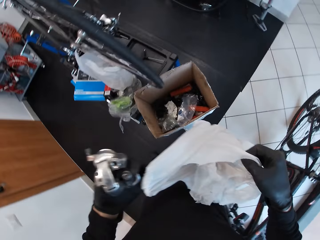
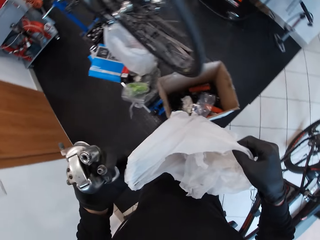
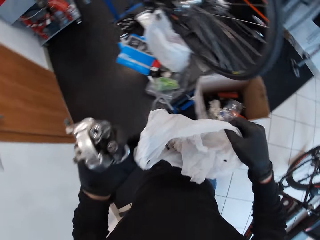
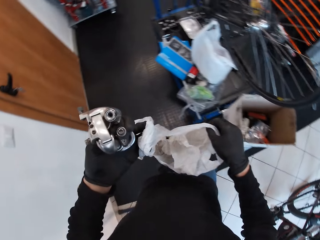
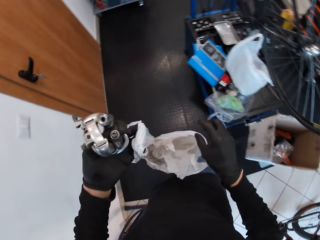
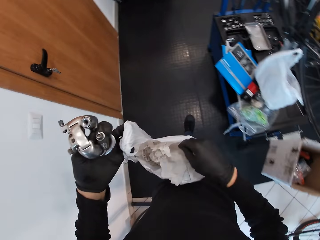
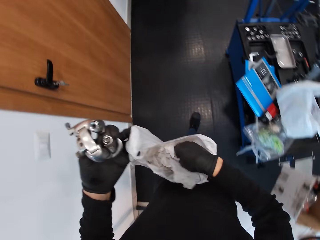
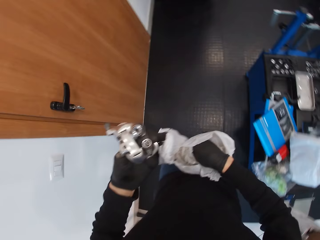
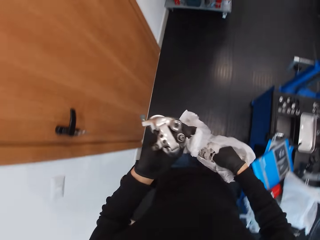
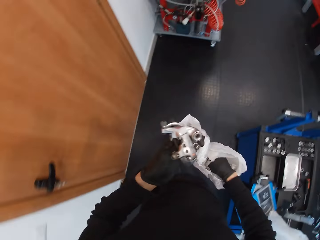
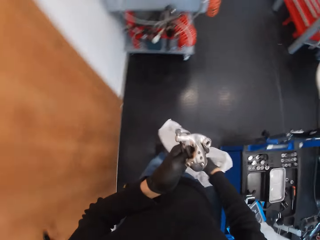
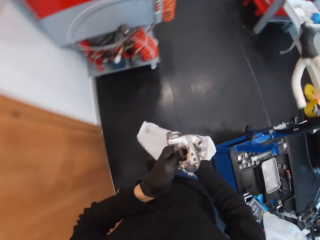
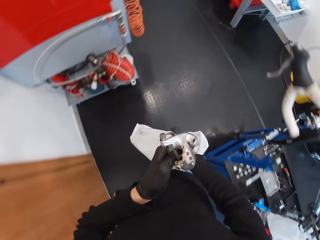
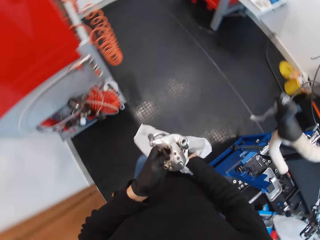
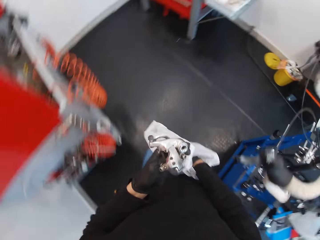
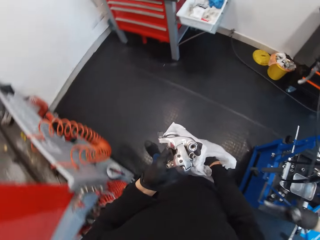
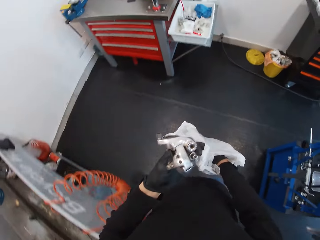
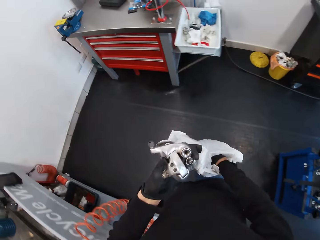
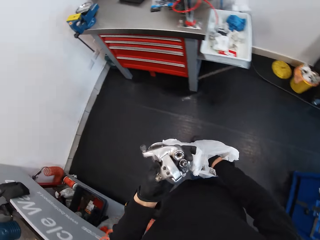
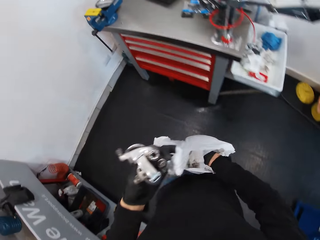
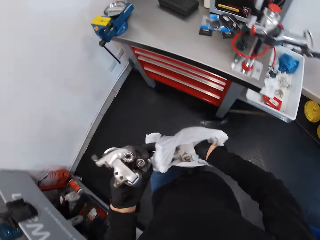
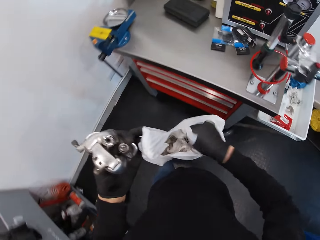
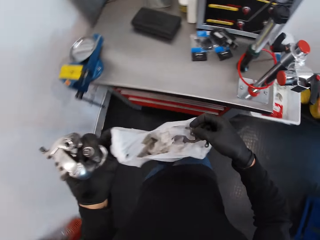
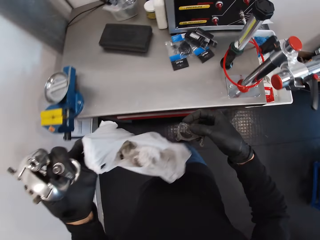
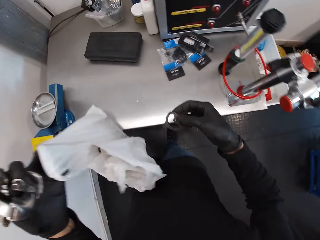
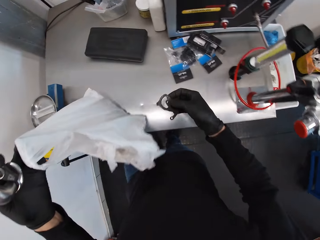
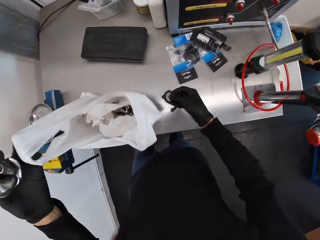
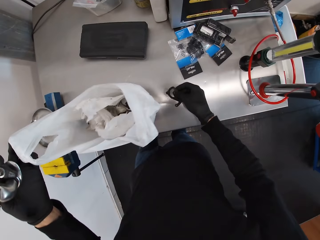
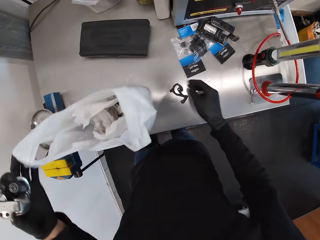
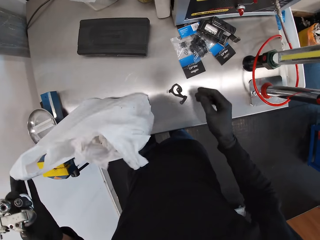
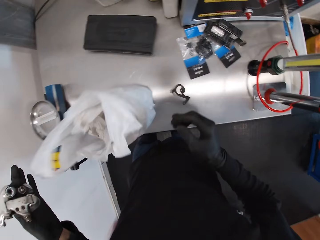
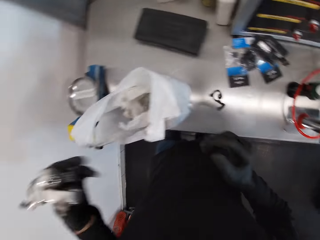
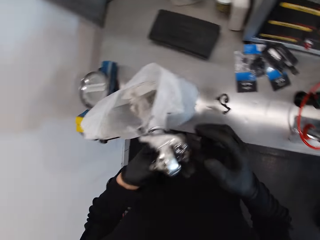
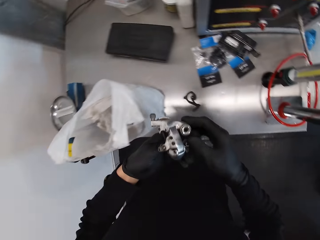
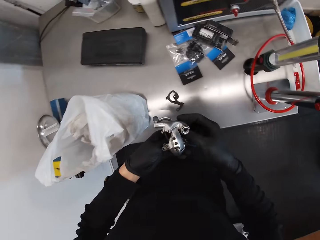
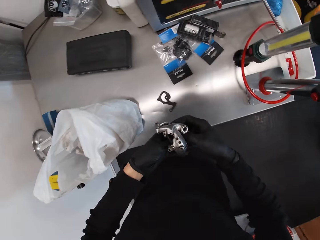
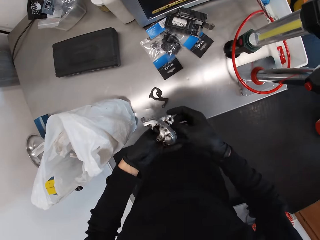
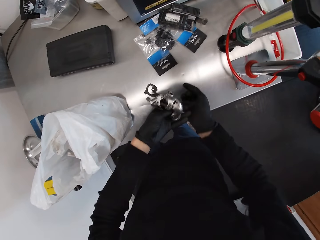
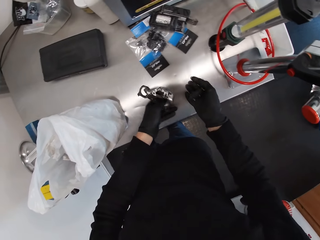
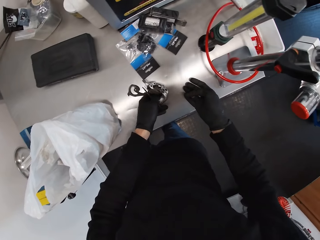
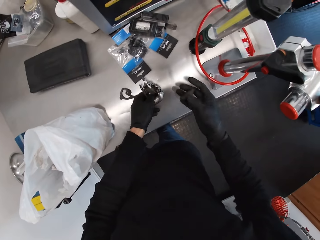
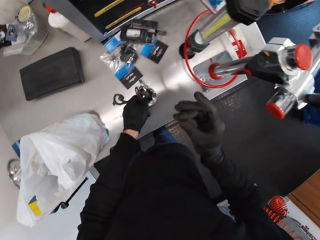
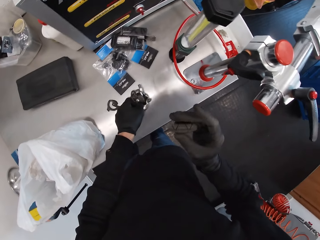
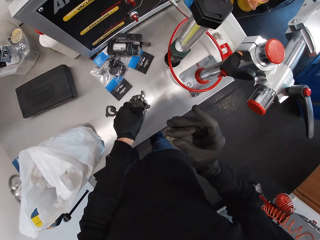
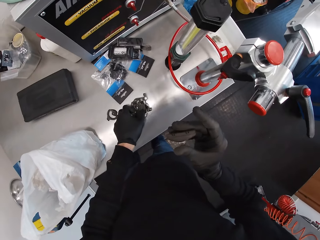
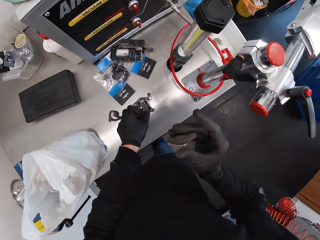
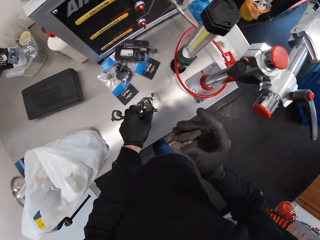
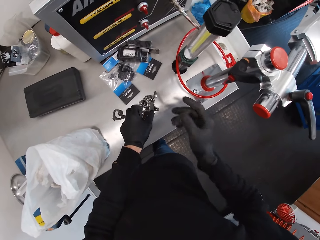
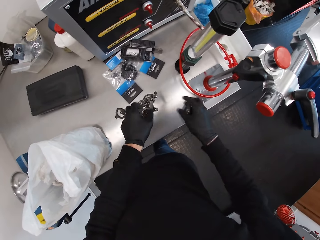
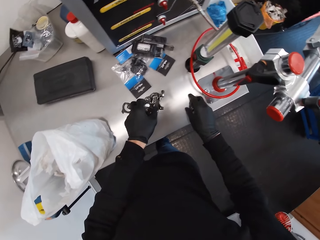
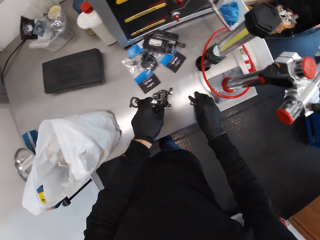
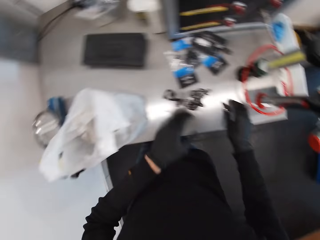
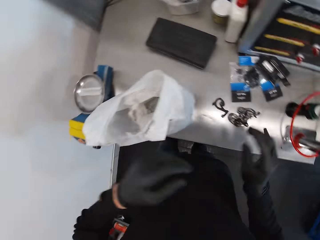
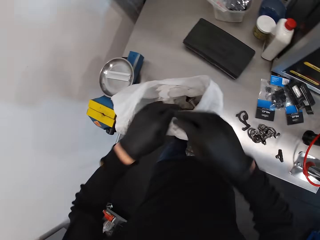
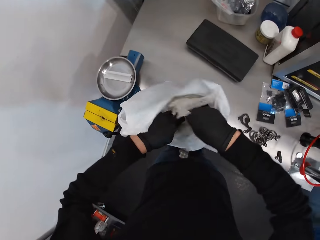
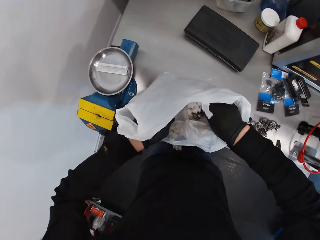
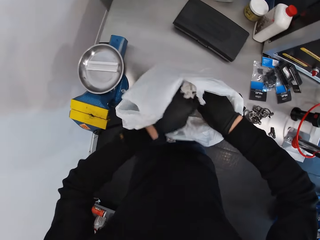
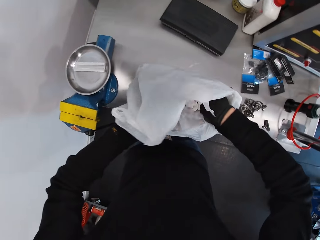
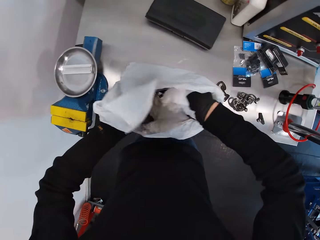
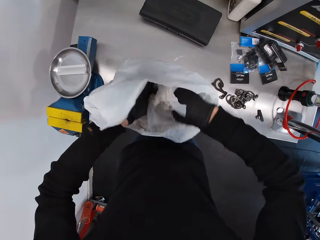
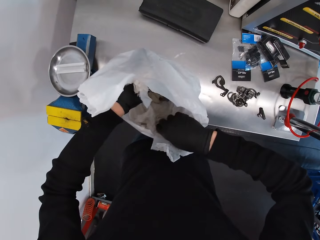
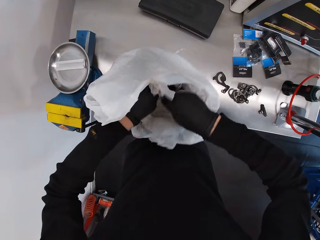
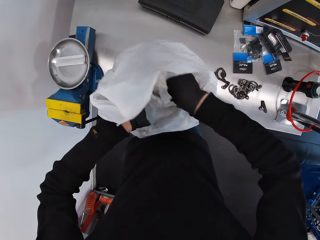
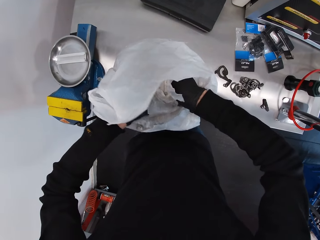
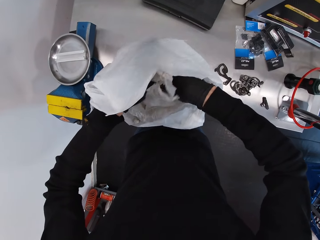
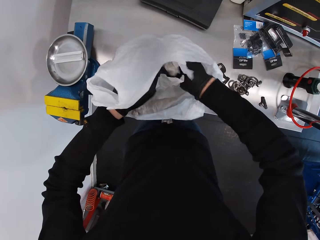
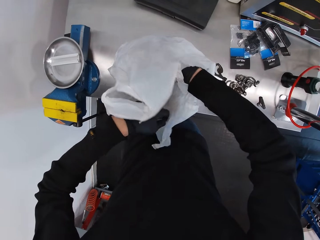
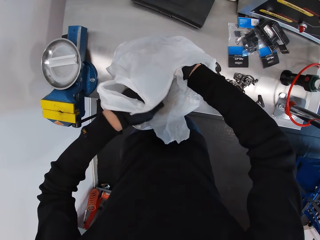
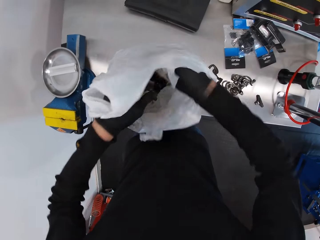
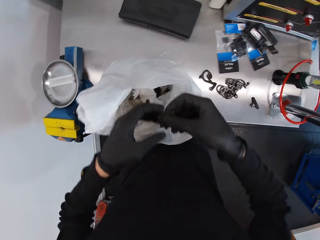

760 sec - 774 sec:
The camera wearer looks around. They walk around. They pick a bicycle part from a polythene bag with the right hand. They drop the bicycle part in the right hand on the table. They hold a disk brake in the left hand. They drop the disk brake on the table. They drop a brake pad in the right hand on the table. They look around. They open the nylon paper. They check the polythene bag with both hands.

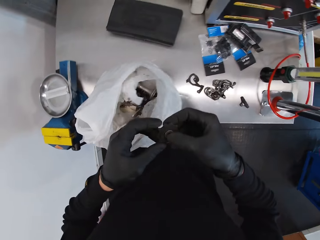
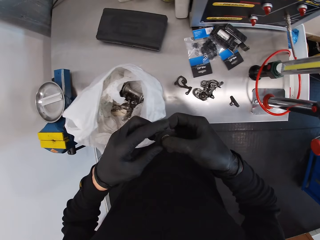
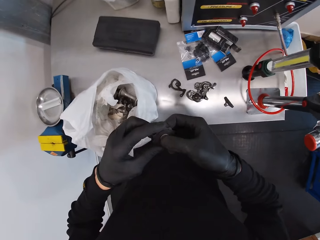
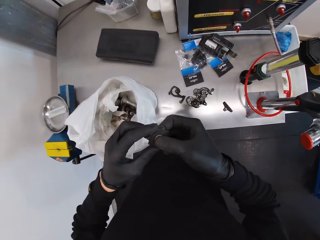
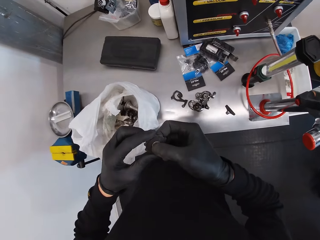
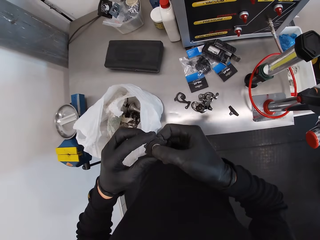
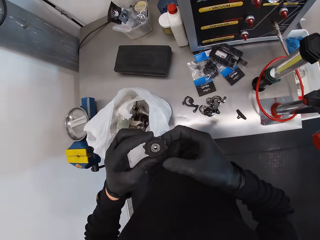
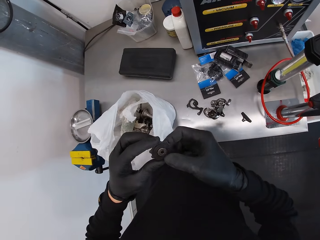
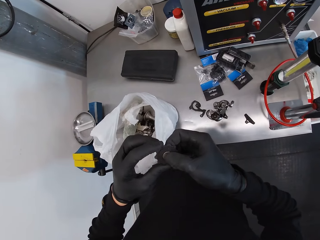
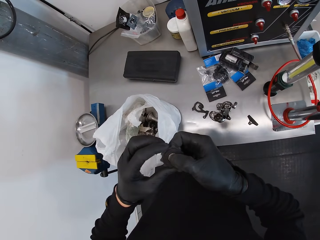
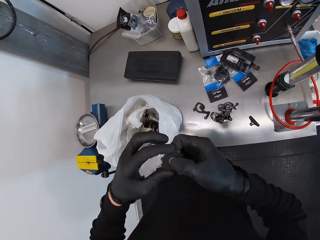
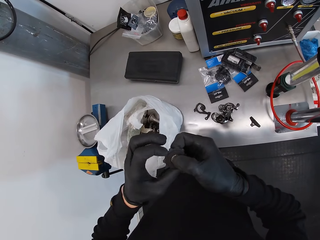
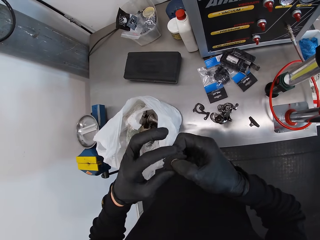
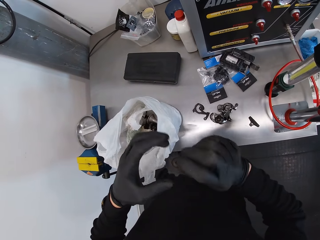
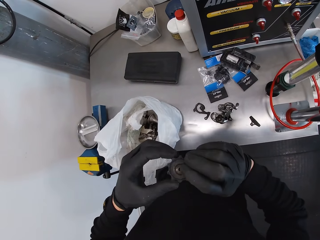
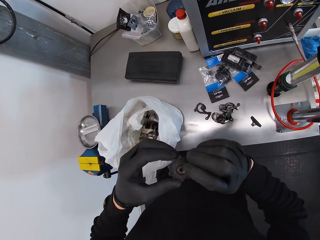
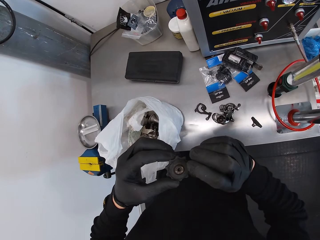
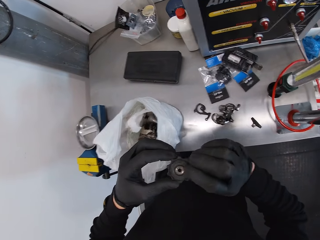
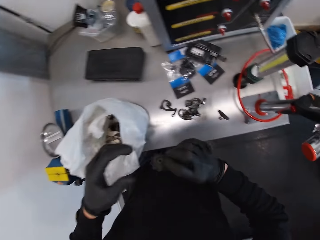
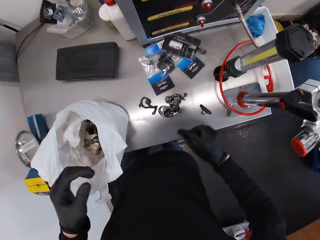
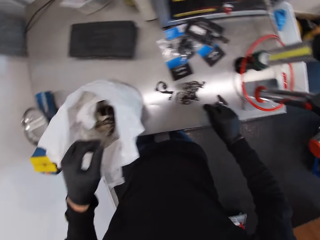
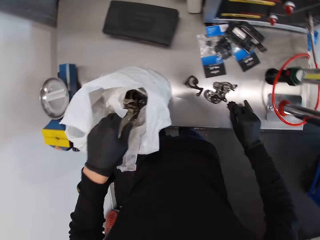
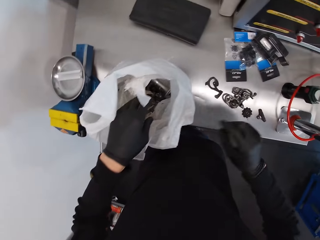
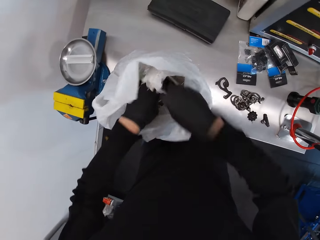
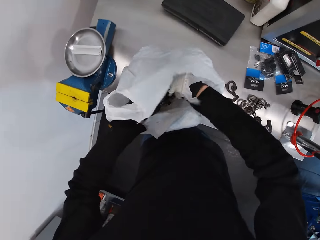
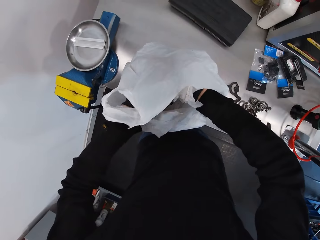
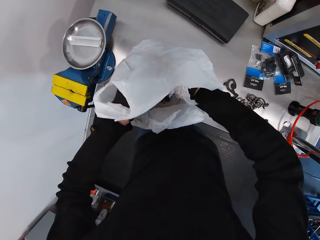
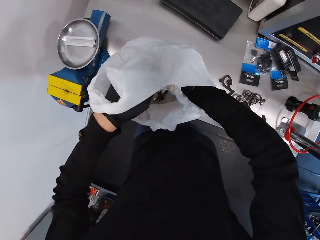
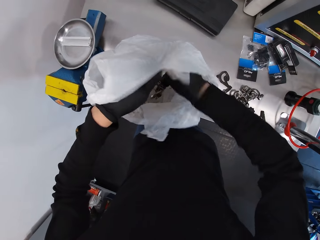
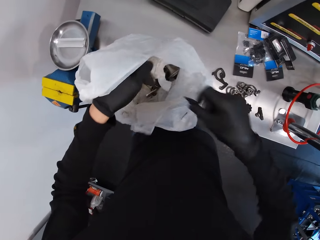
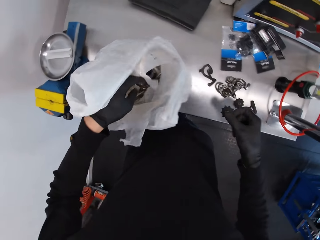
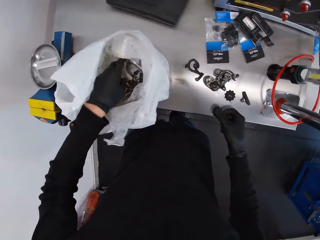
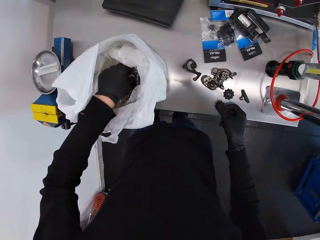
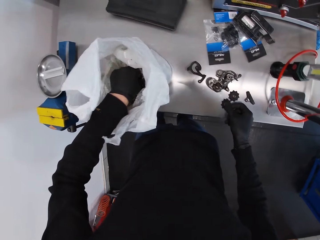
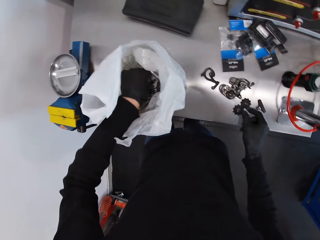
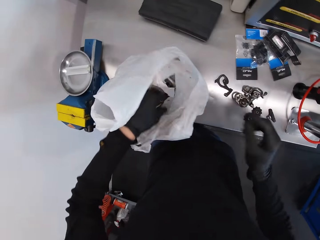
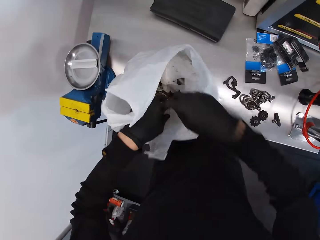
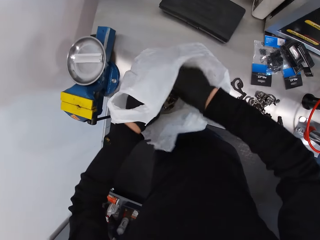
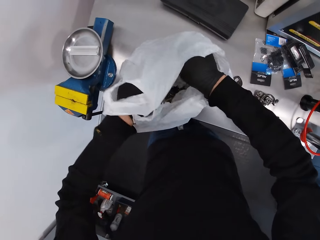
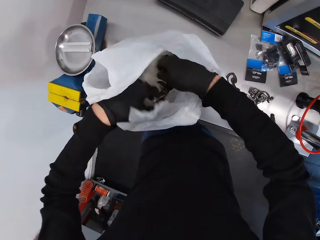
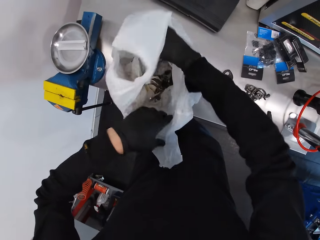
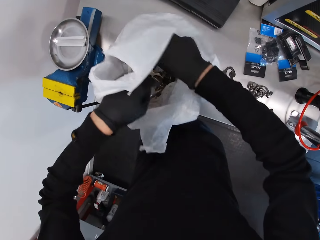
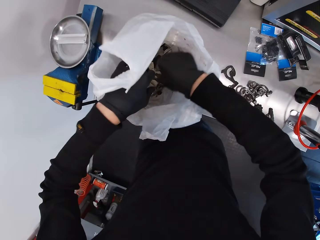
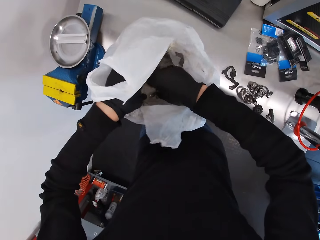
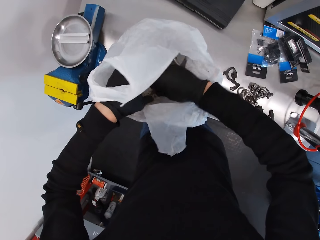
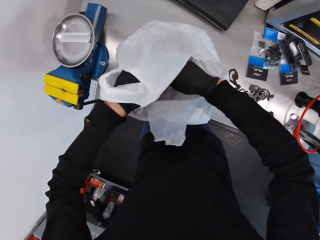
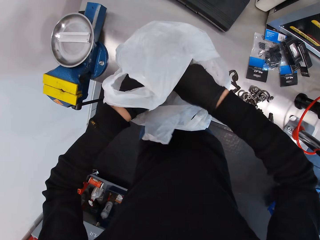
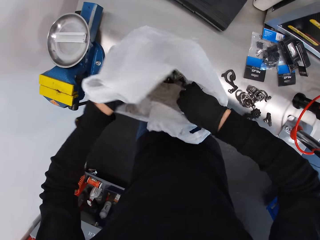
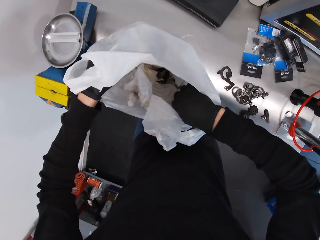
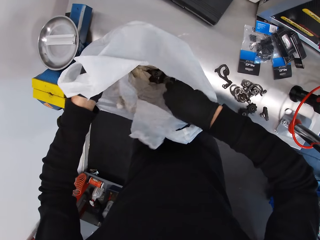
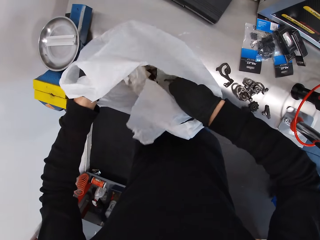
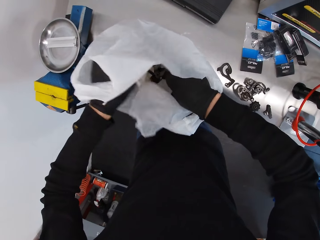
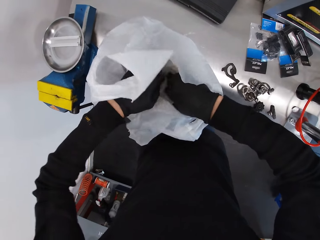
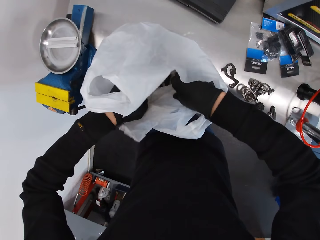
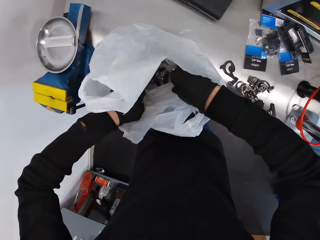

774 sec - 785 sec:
The camera wearer picks a chainring. They hold the gear chainwheel with both hands. They rotate the chainwheel with the left hand. They drop the gear chainwheel in the right hand on the table. They check the polythene bag with both hands. They pick the chainring. They drop the gear chainwheel in the right hand on the table. They check the polythene bag with both hands. They open the nylon paper.
